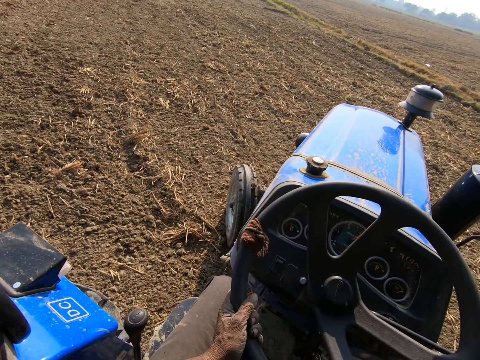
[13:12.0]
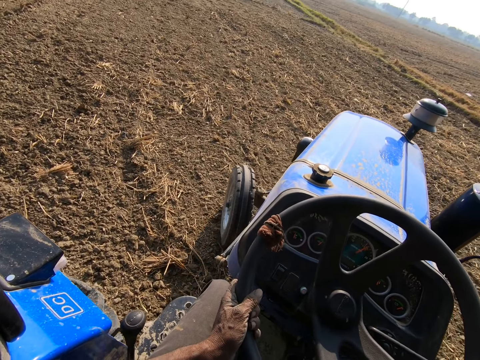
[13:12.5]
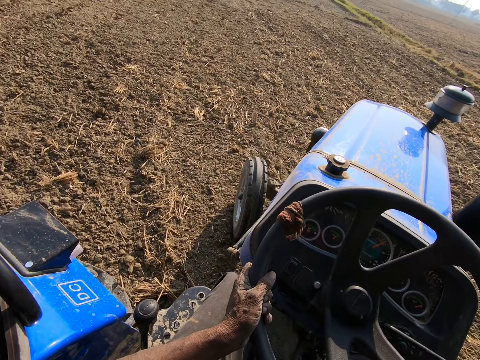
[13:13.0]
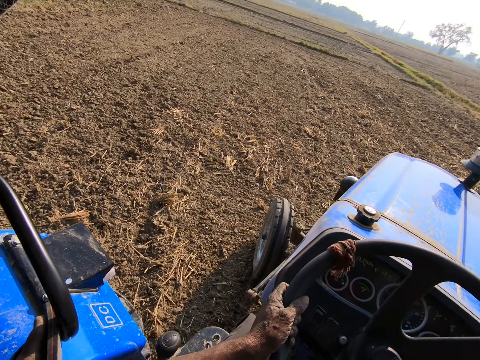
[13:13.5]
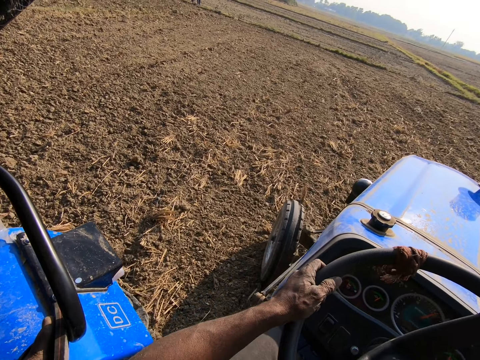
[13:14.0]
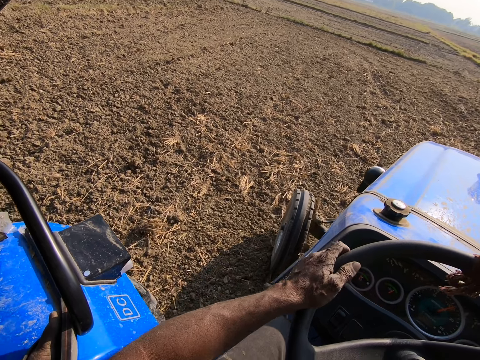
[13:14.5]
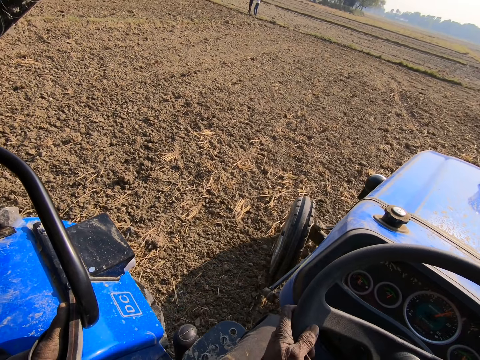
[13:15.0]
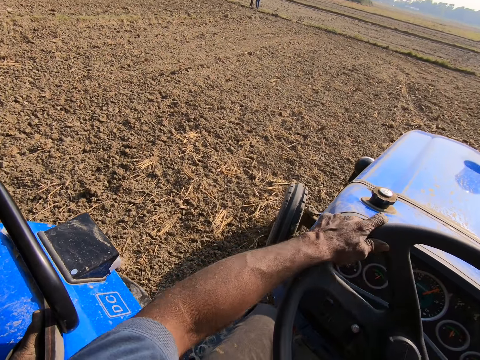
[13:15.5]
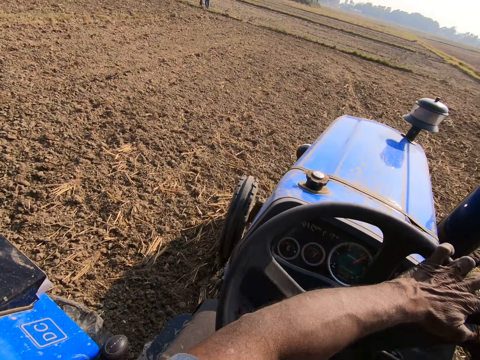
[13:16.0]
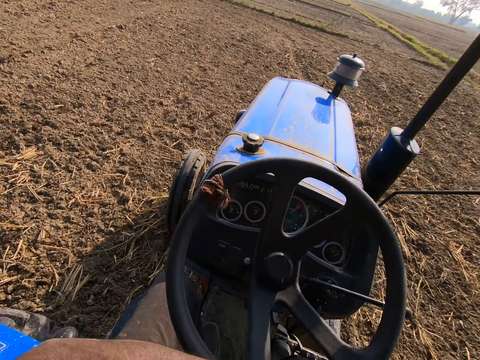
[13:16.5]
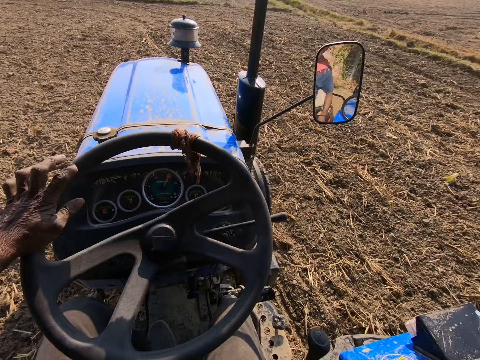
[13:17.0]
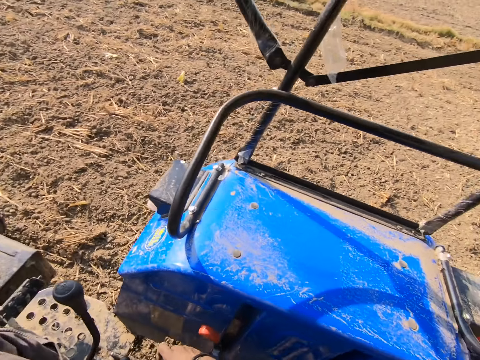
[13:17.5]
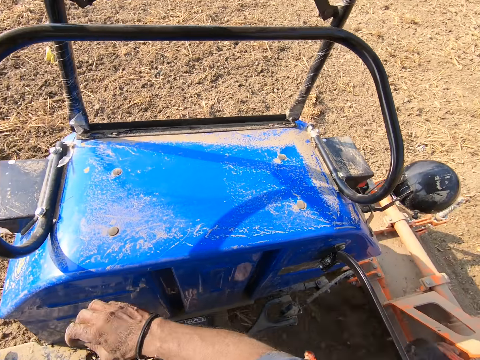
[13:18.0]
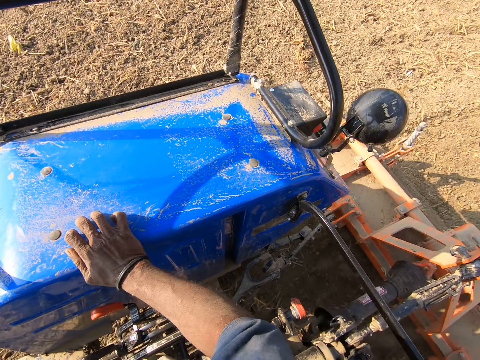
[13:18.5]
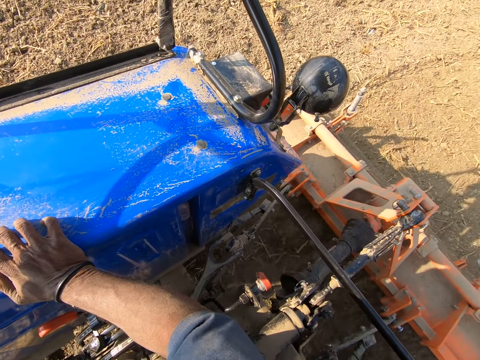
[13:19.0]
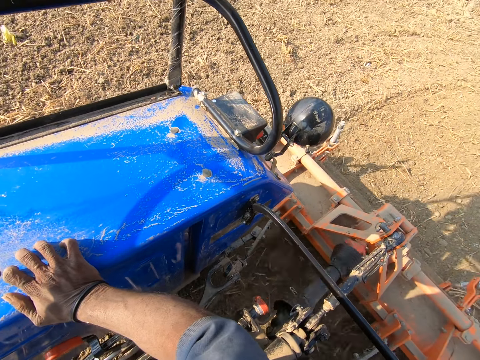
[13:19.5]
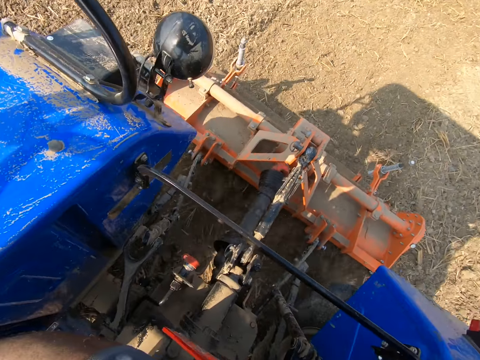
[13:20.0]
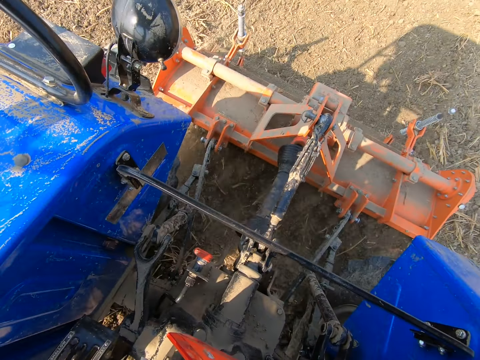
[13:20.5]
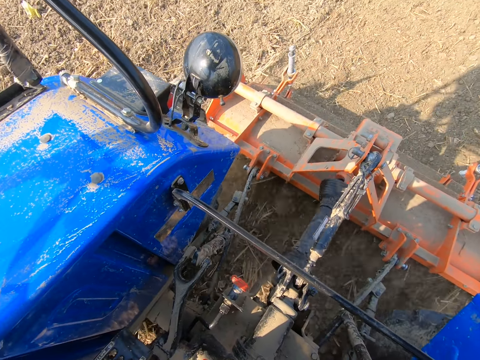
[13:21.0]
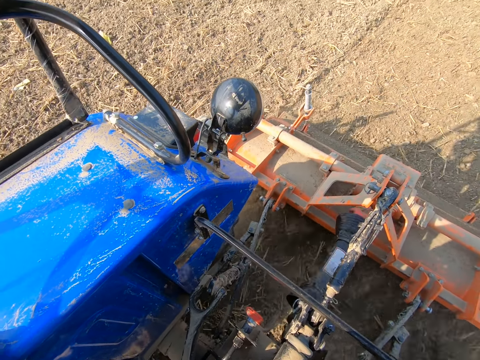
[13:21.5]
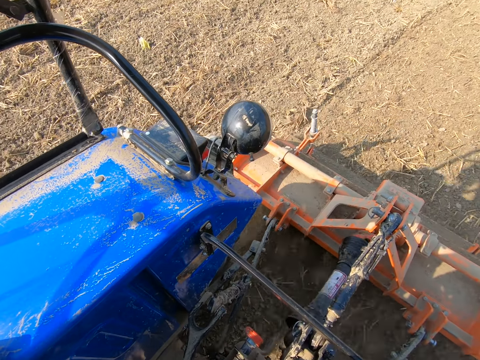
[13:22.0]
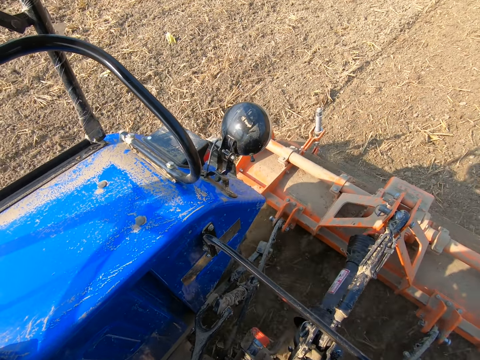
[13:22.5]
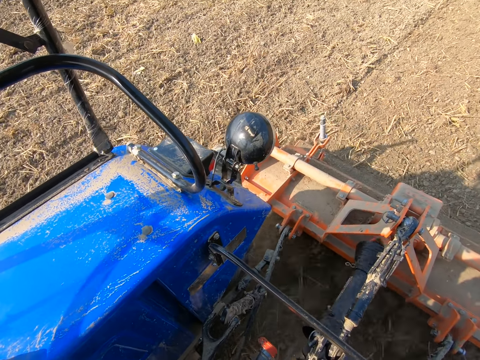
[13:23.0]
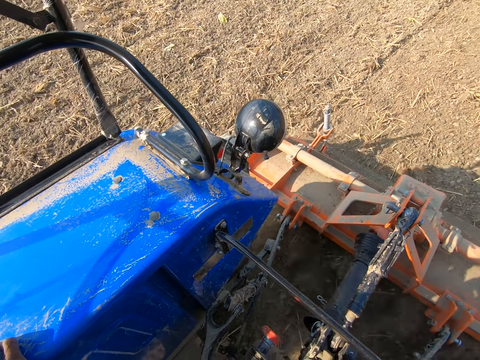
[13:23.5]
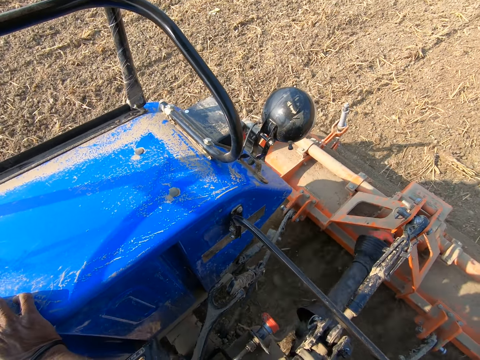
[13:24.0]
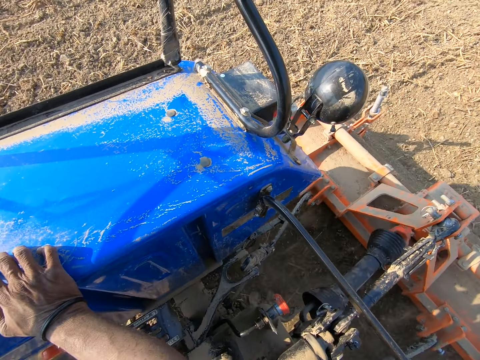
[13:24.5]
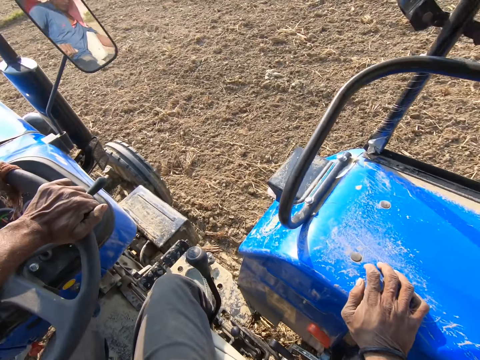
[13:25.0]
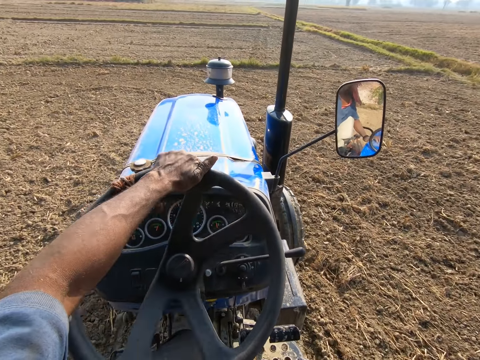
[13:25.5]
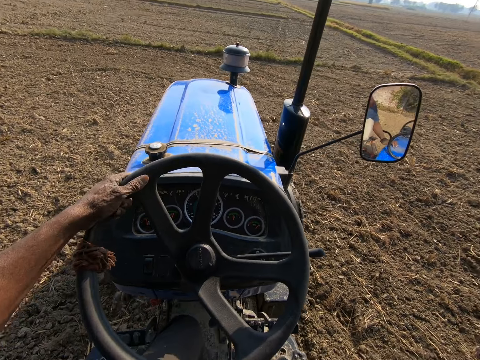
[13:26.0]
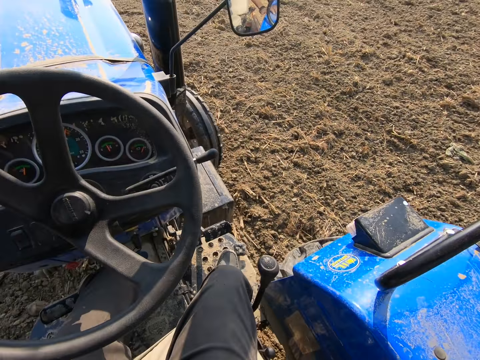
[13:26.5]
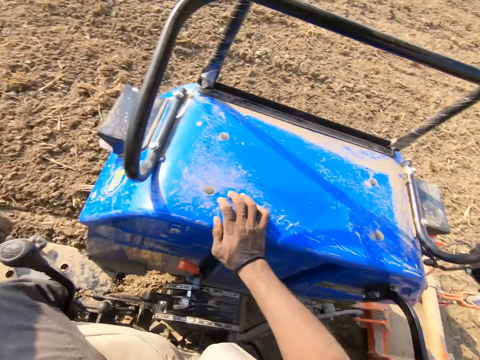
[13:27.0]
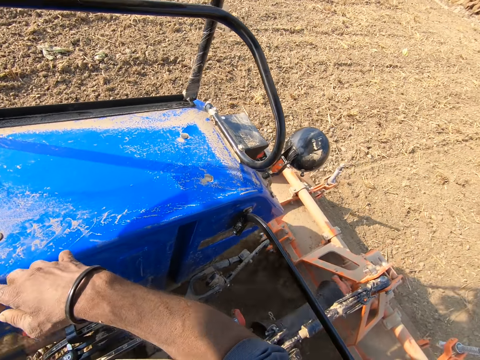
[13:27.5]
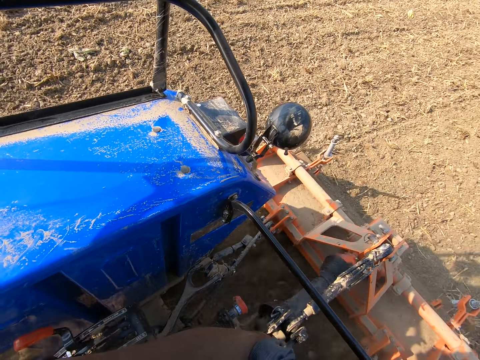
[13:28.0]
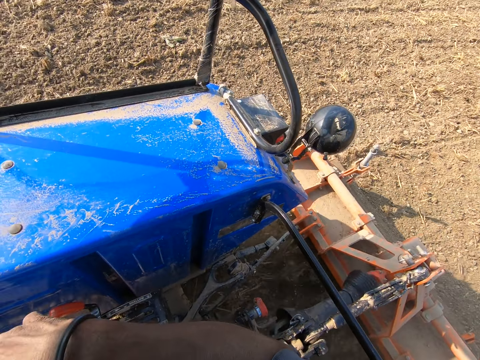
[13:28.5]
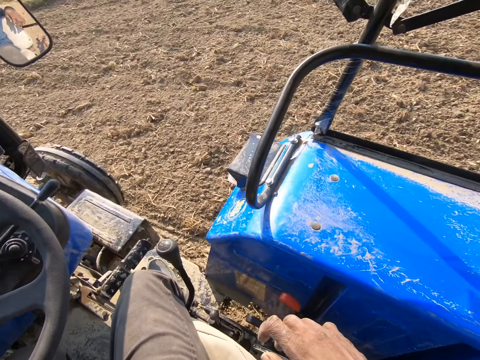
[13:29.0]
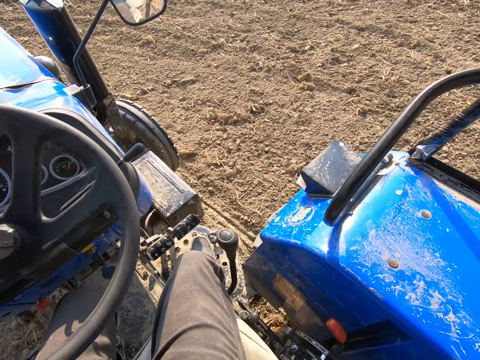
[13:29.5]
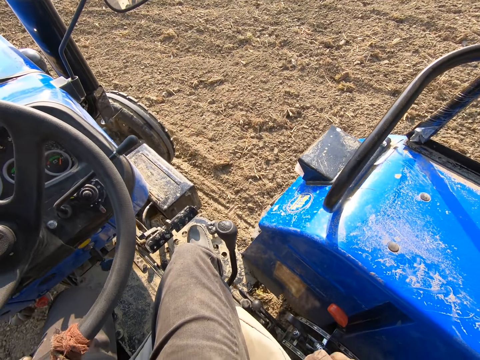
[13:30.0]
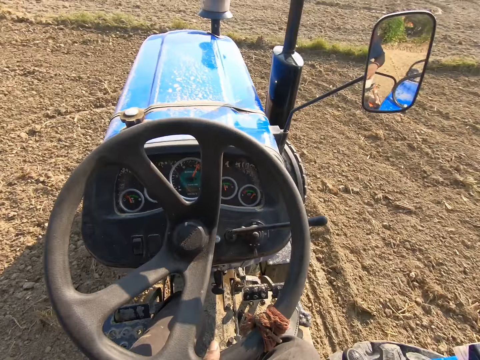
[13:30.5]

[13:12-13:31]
Men stand. The camera wearer looks at the back of the ploughing tractor. He touches the body of the tractor with his right hand. He turns the steering of the tractor with his left hand. He looks at the back of the ploughing tractor again.

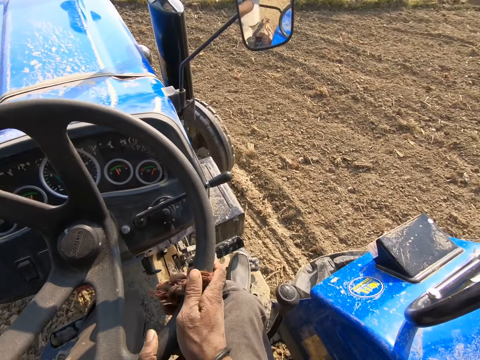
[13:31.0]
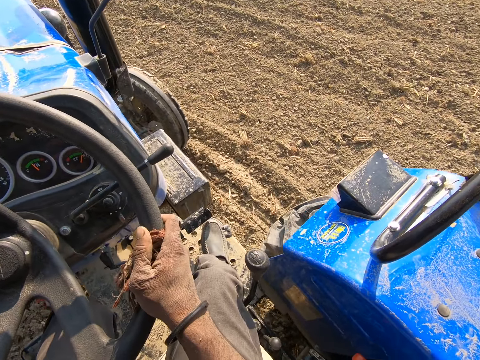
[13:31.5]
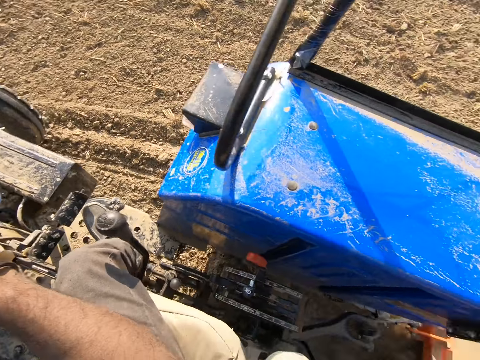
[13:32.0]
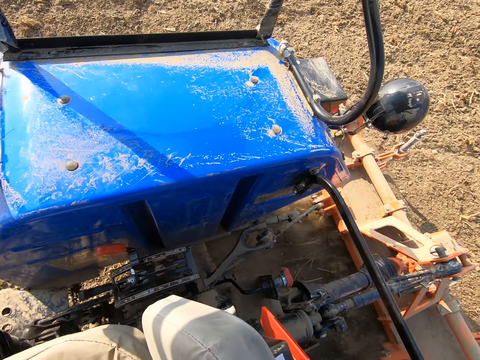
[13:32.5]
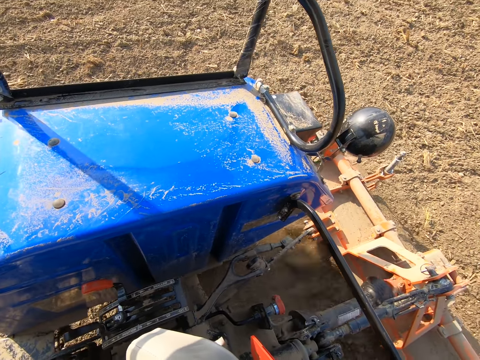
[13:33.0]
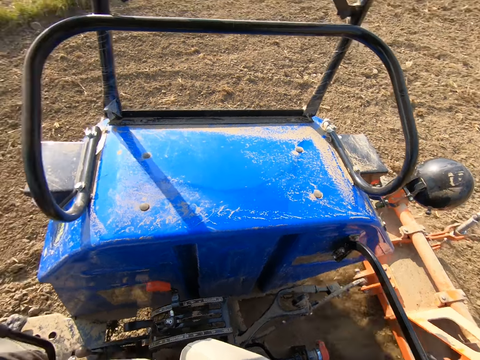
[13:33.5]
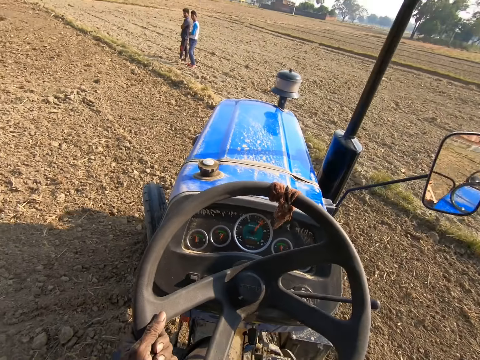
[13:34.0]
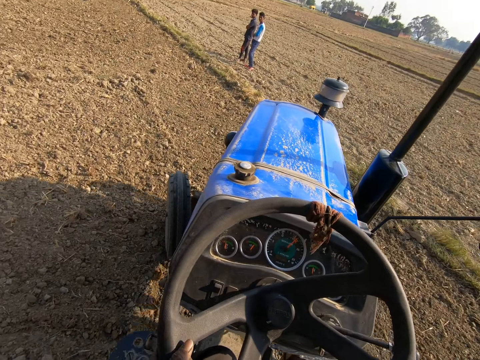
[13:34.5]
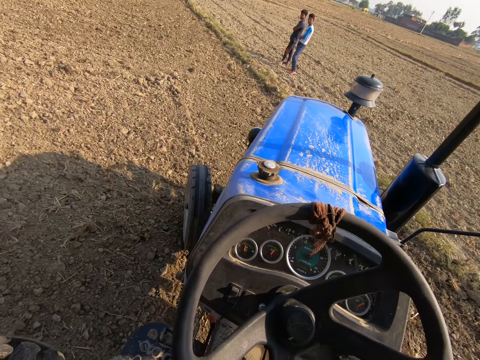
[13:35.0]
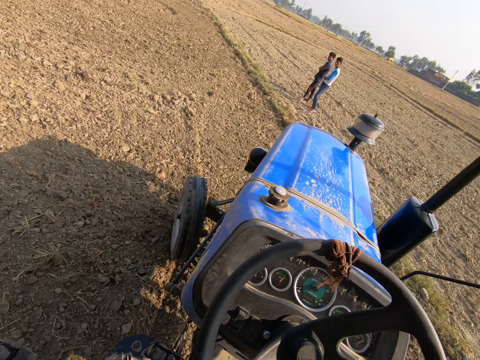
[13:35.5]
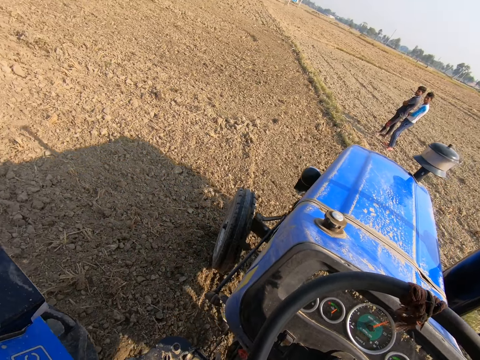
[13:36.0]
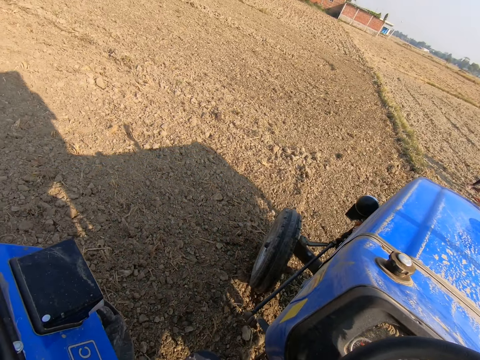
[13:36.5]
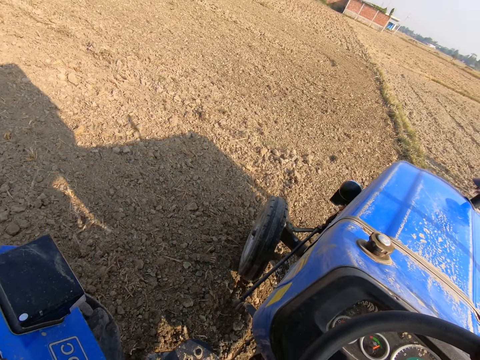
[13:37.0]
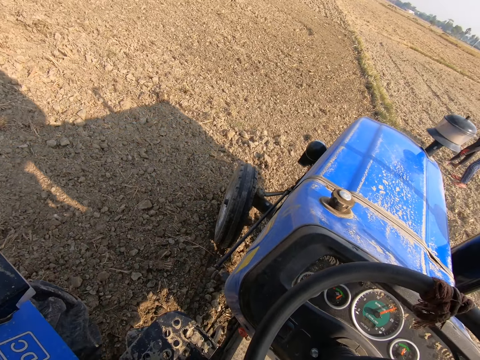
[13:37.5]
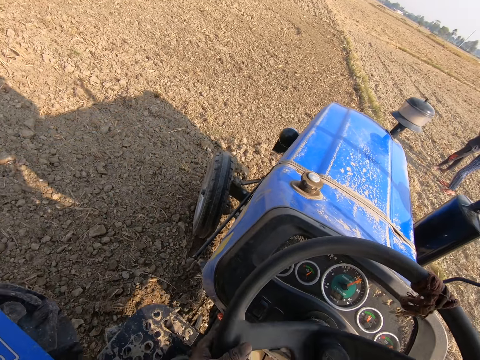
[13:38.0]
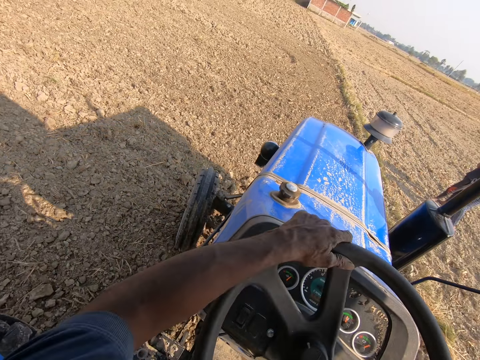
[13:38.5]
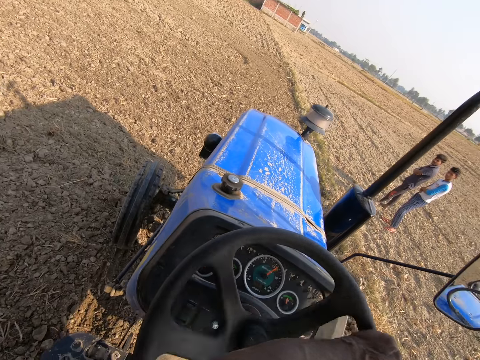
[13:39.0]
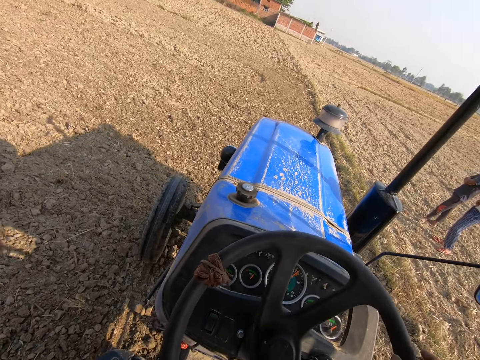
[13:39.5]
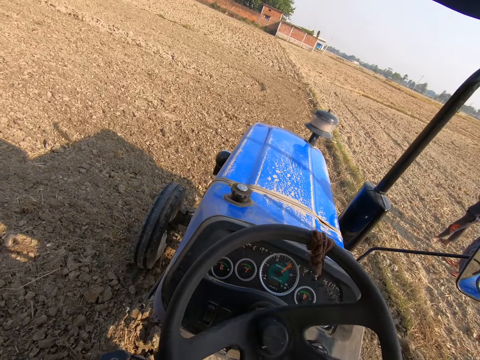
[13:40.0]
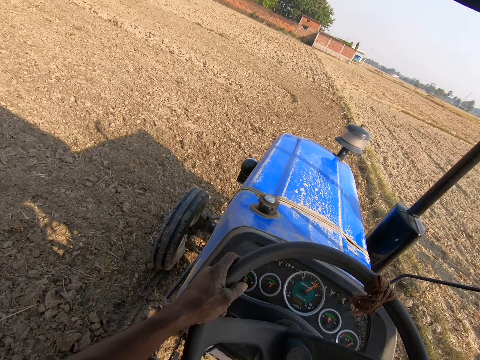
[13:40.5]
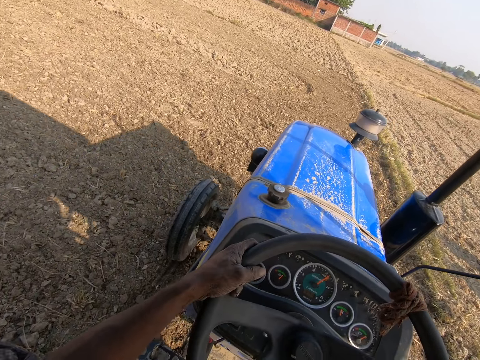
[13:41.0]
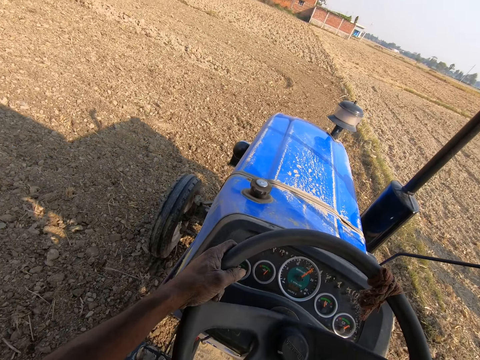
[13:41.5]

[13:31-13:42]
The men stand. The camera wearer turns the steering of the tractor with both hands.
